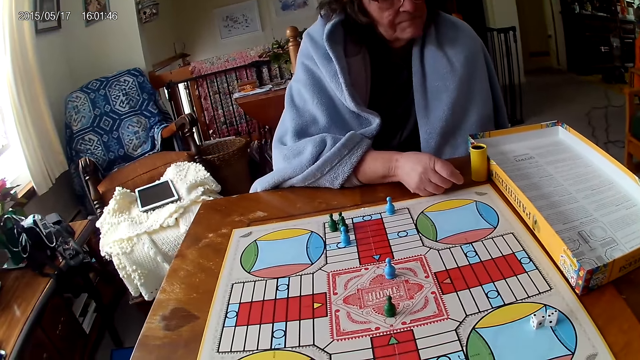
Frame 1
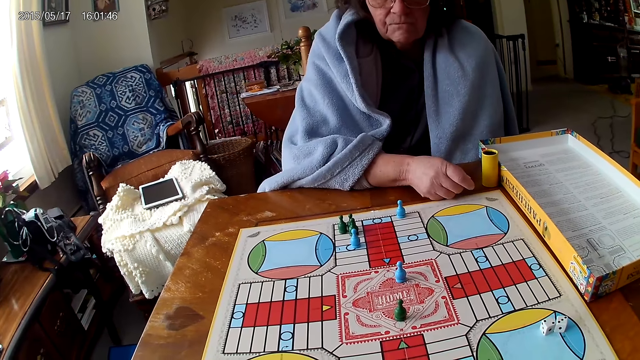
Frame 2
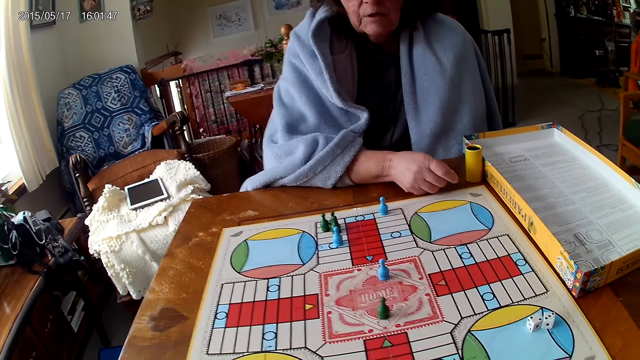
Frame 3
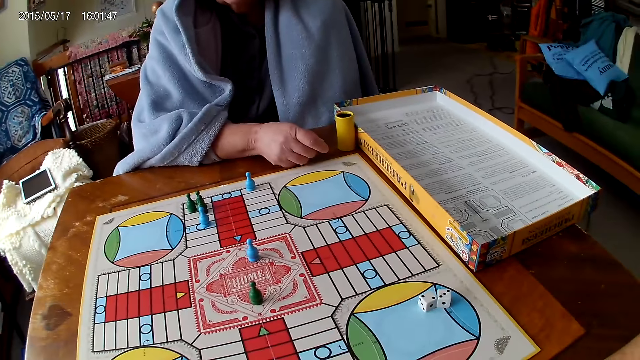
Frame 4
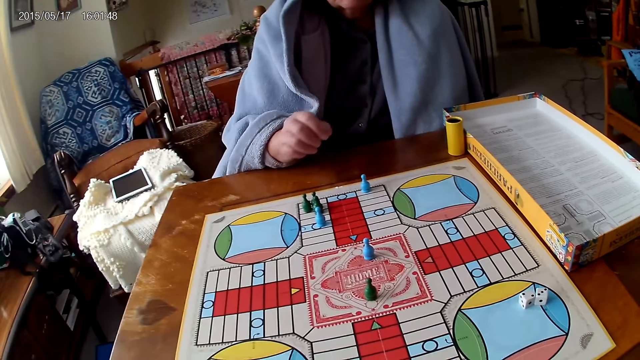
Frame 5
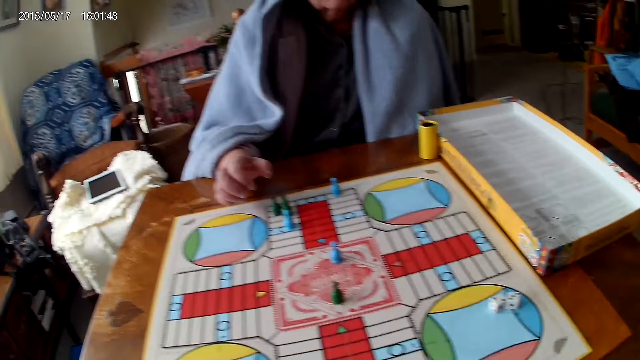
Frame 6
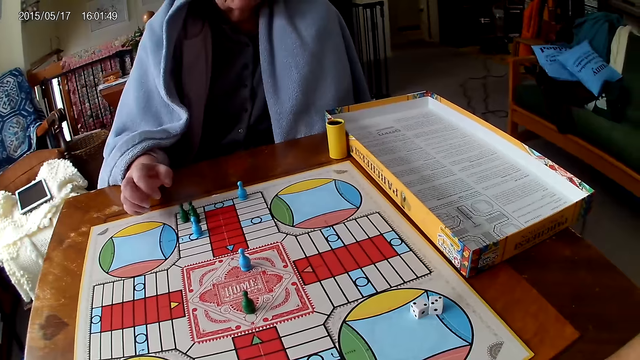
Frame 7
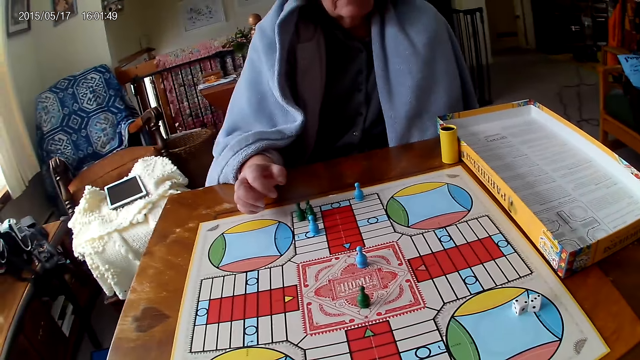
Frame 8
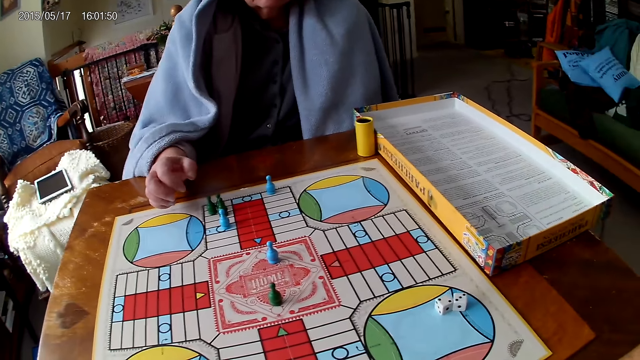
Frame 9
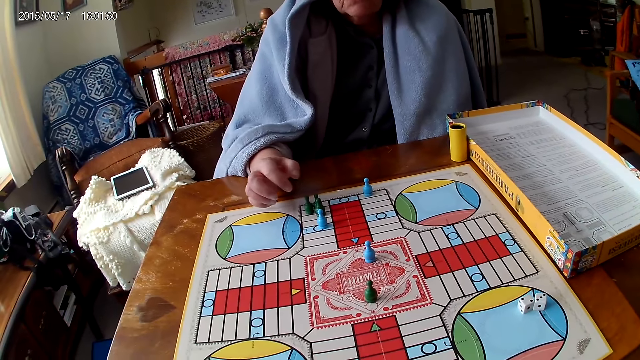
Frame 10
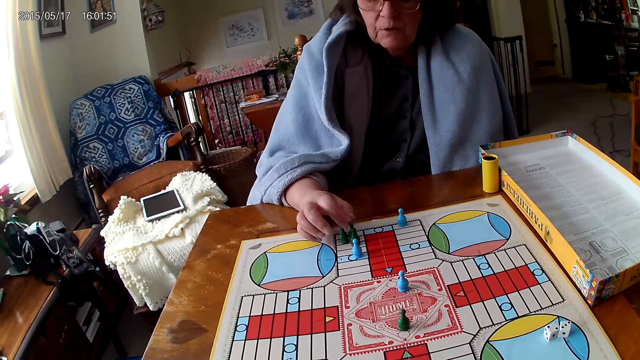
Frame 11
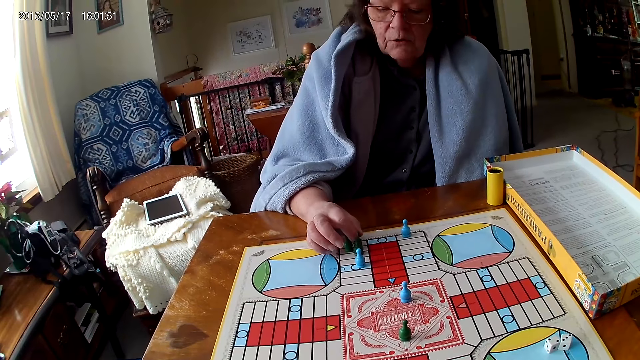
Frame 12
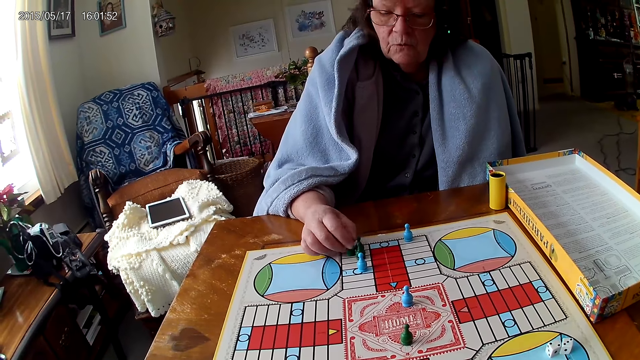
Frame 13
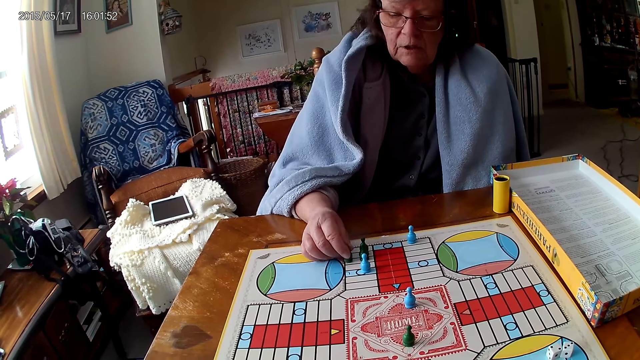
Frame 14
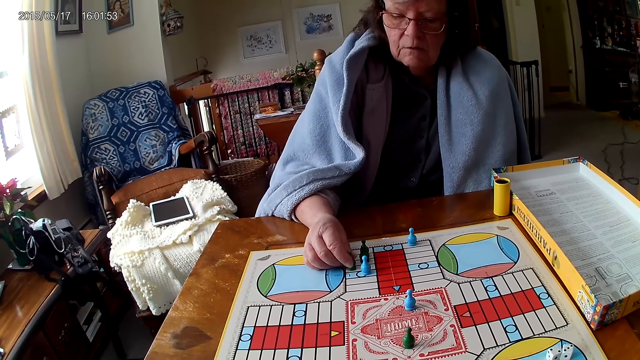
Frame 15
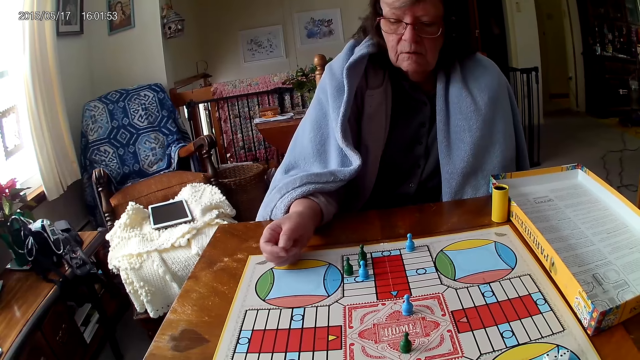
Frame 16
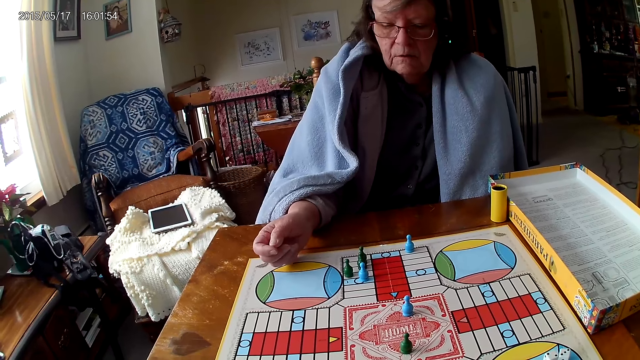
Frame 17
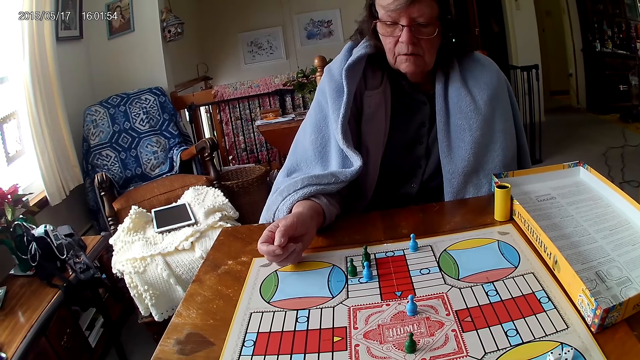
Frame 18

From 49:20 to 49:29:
A woman touches a piece on the Ludo board with her right hand. She moves the piece on the Ludo board with her right hand. The camera wearer picks the dice. They move the dice.

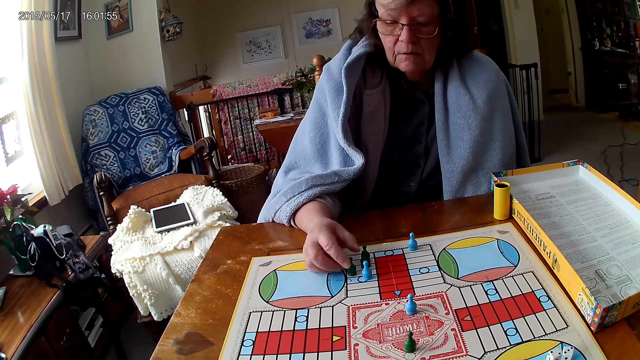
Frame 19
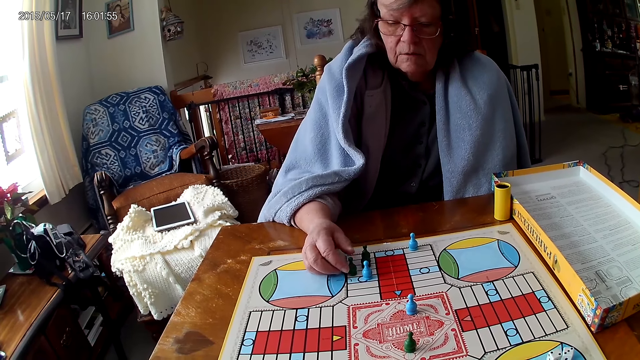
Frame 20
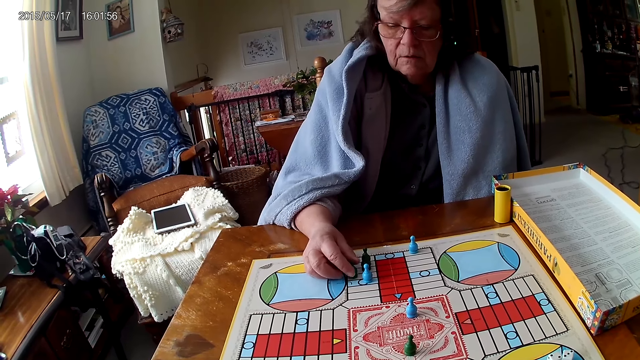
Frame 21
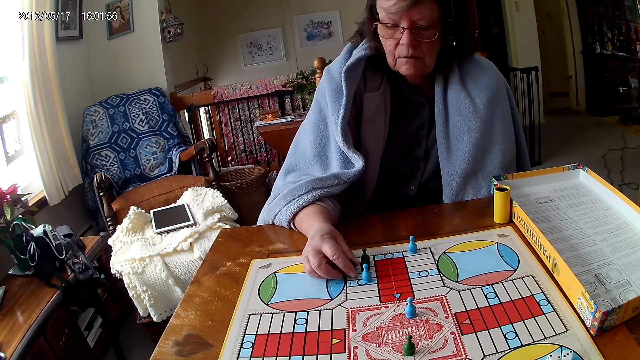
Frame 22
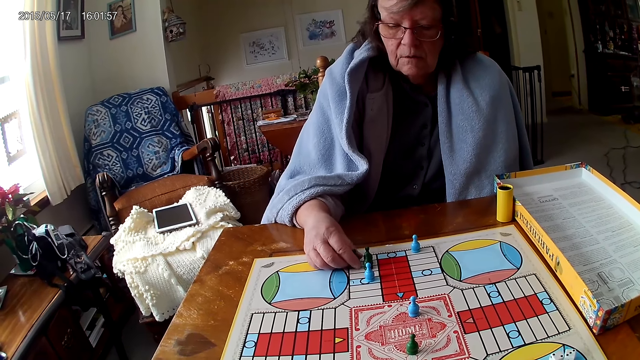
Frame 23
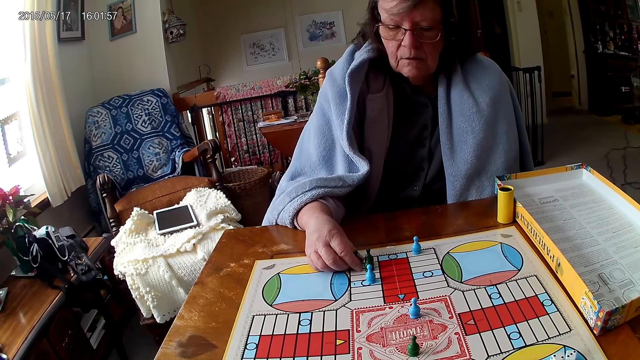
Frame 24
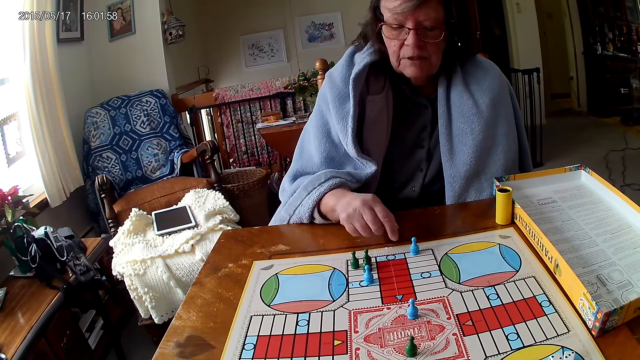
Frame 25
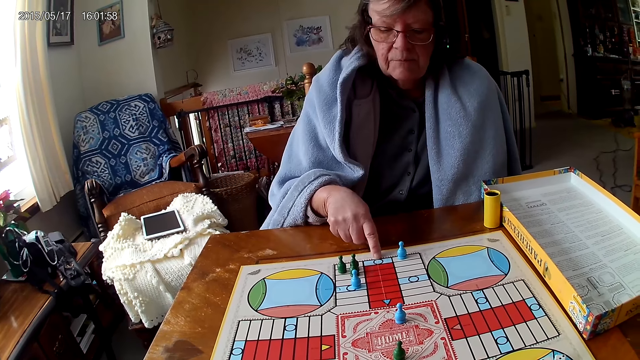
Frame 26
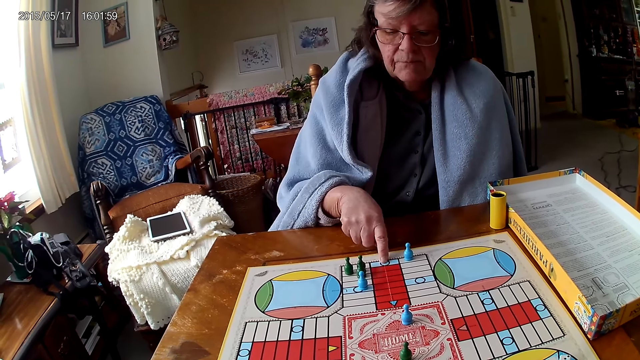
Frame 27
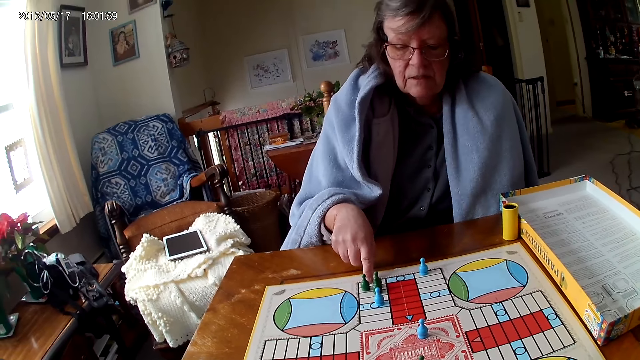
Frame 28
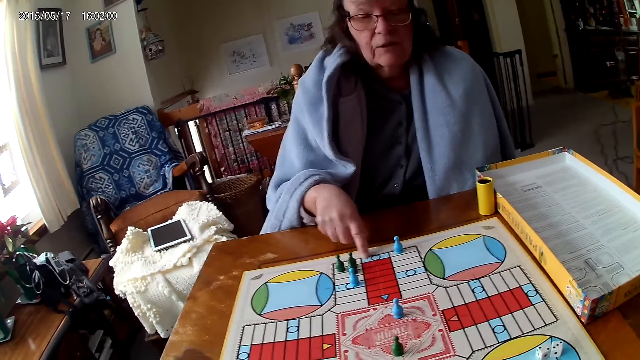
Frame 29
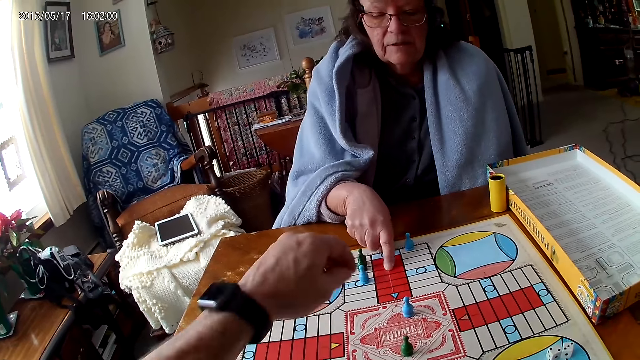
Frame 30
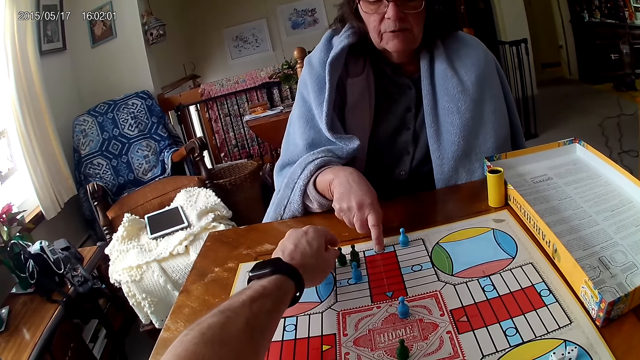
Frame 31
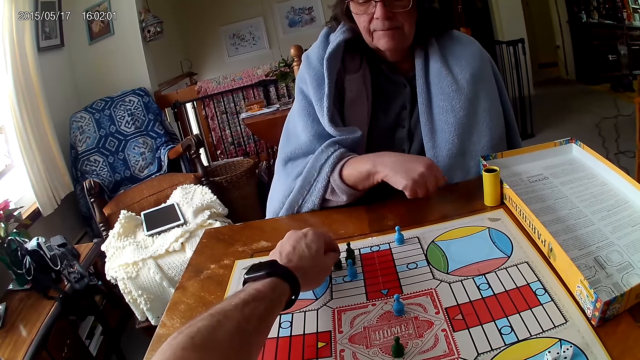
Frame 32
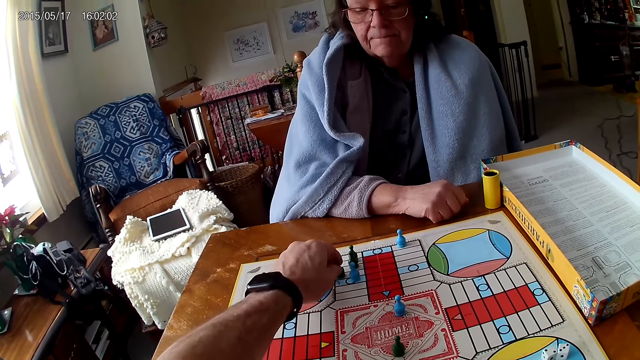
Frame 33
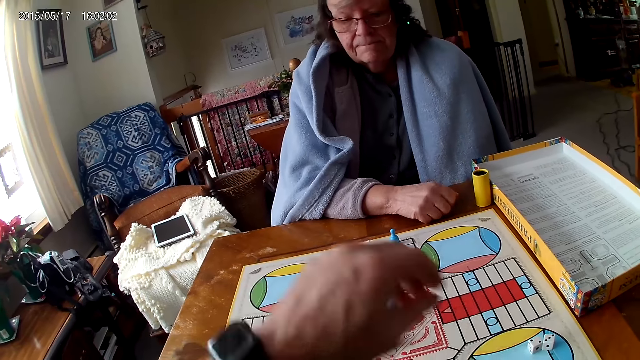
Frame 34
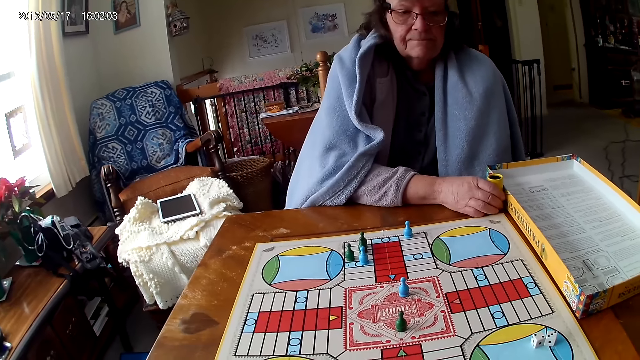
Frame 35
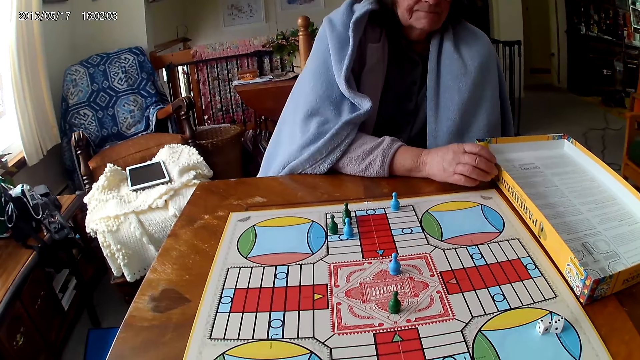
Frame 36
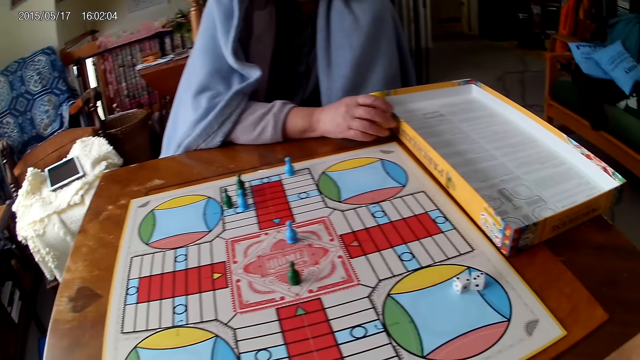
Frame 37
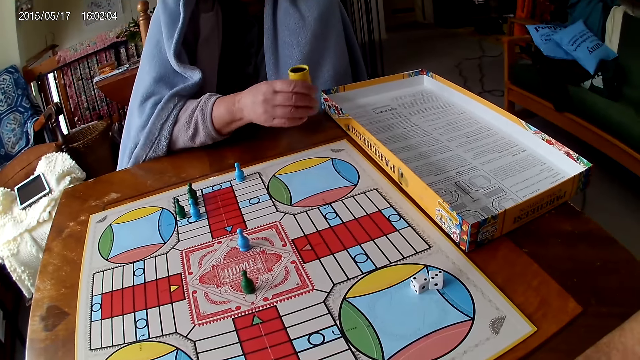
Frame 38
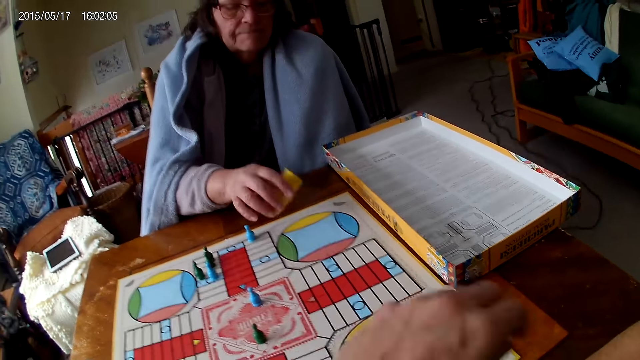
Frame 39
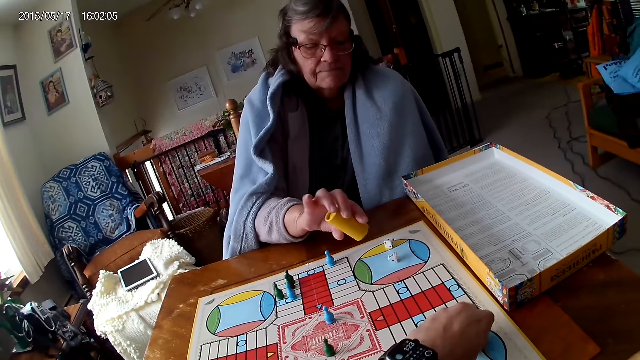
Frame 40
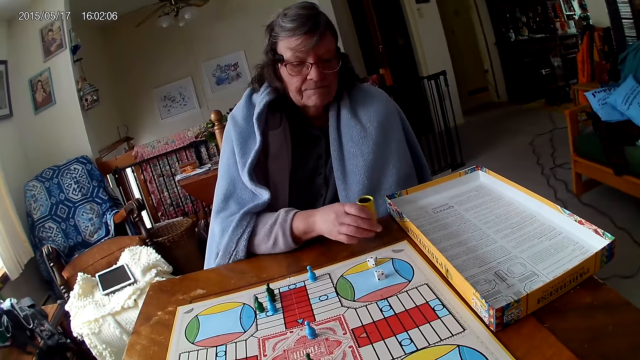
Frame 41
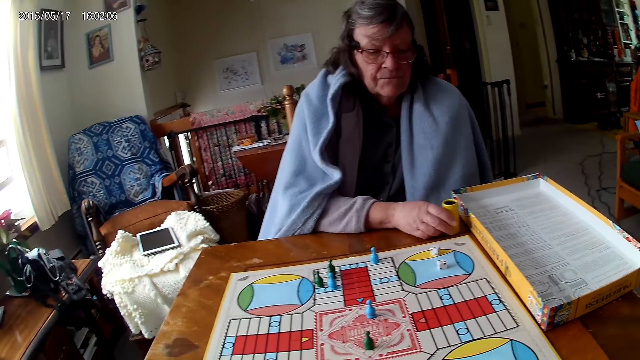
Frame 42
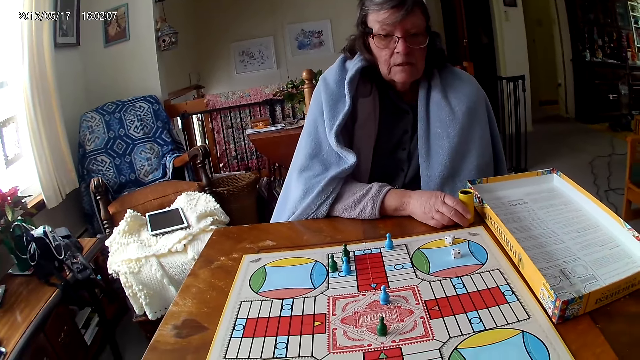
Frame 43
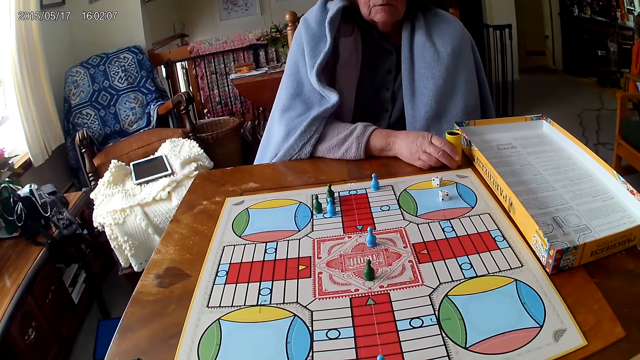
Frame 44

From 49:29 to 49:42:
The camera wearer picks the dice. A woman moves the piece on the Ludo board with her right hand. She counts boxes on the Ludo board with her right hand. The camera wearer counts the space. A man picks the dice. The camera wearer moves a piece on the Ludo board with his right hand. The man moves the dice. The woman shakes her container with her right hand. The camera wearer spins the dice and drops the dice. The woman drops the dice in her container on the Ludo board. The camera wearer picks his dice from the Ludo board with his right hand.
